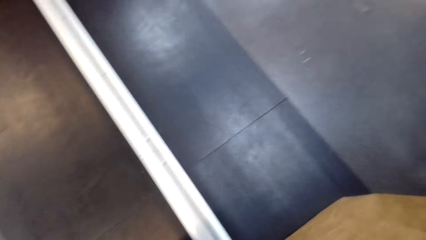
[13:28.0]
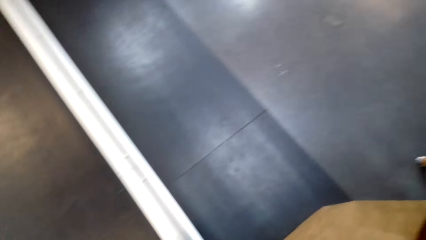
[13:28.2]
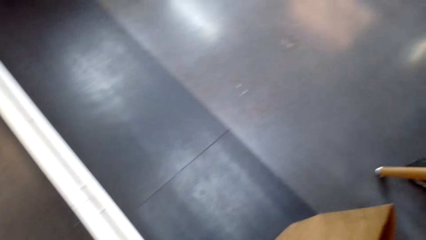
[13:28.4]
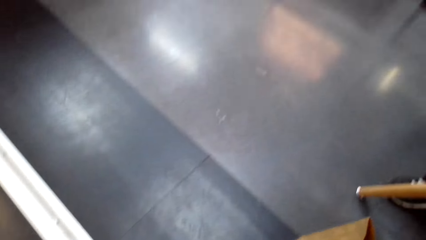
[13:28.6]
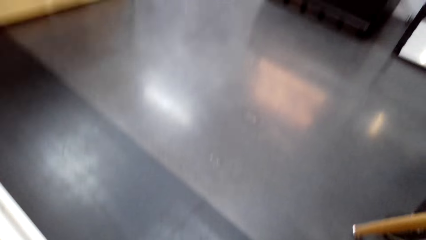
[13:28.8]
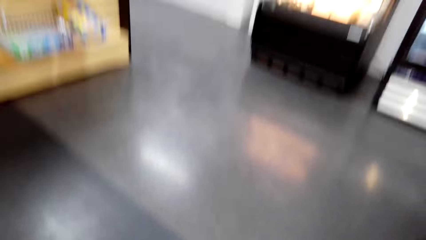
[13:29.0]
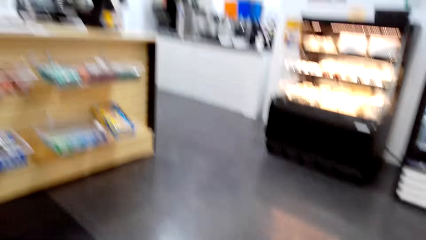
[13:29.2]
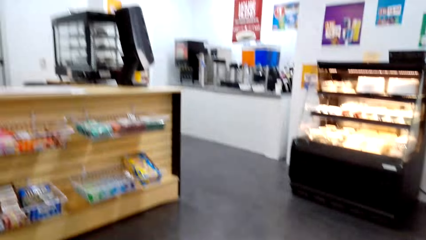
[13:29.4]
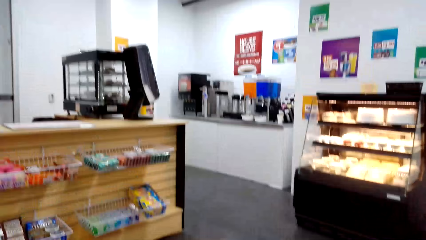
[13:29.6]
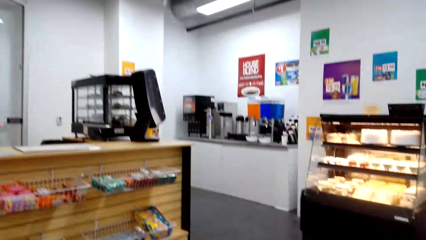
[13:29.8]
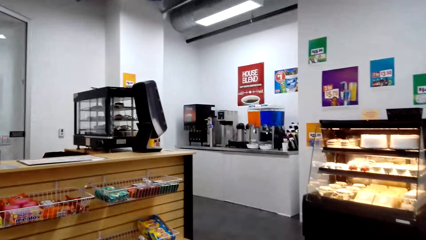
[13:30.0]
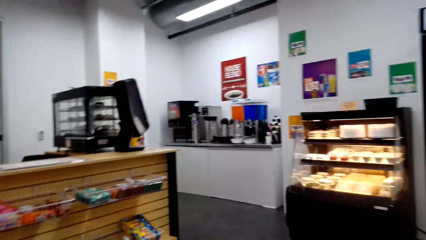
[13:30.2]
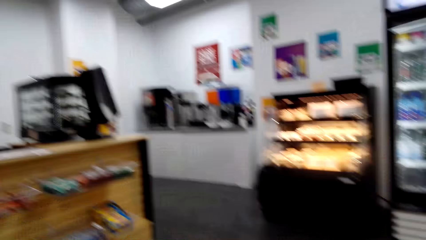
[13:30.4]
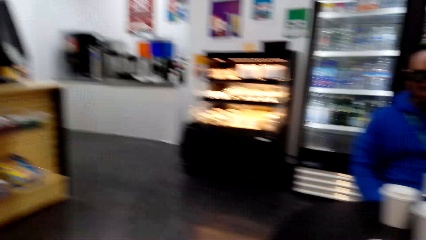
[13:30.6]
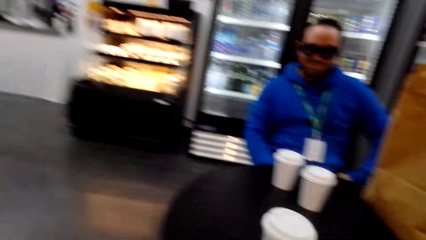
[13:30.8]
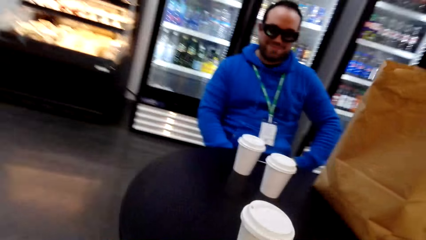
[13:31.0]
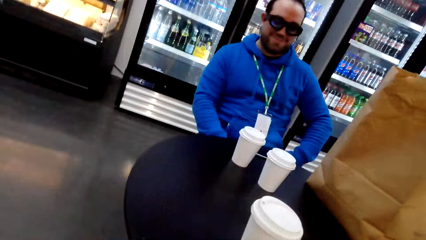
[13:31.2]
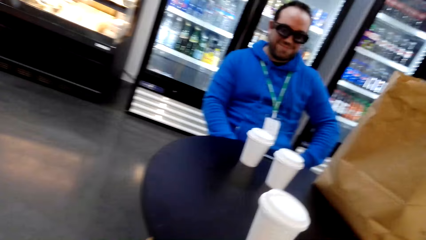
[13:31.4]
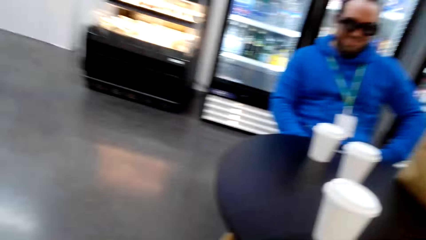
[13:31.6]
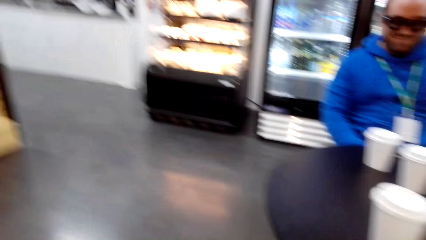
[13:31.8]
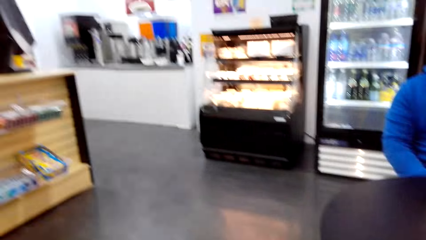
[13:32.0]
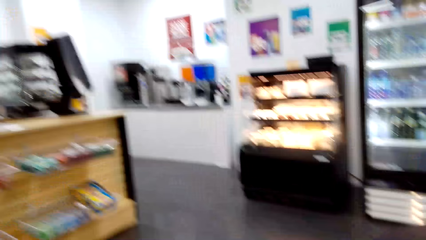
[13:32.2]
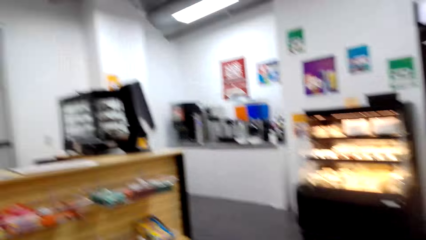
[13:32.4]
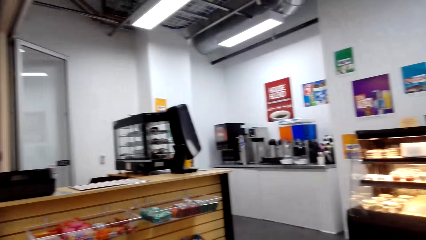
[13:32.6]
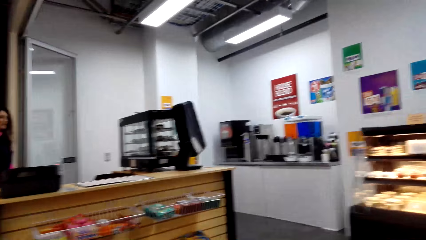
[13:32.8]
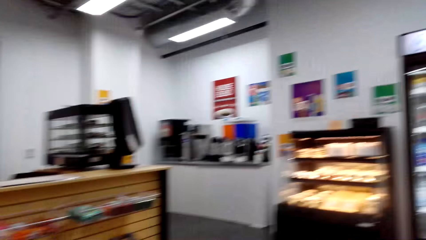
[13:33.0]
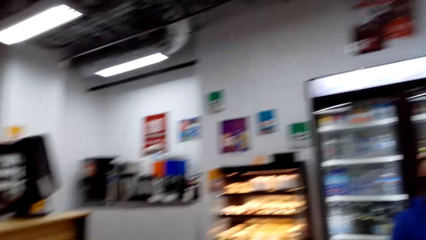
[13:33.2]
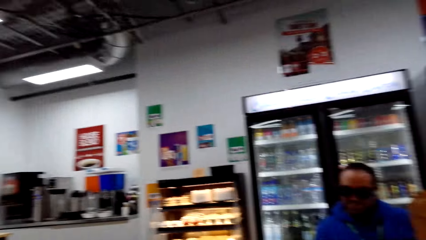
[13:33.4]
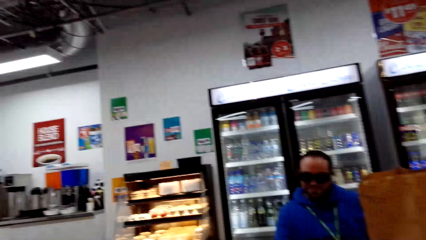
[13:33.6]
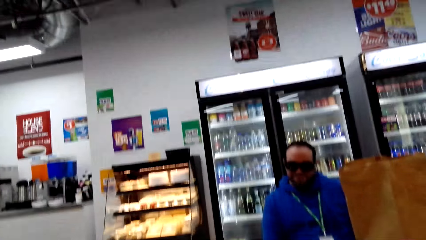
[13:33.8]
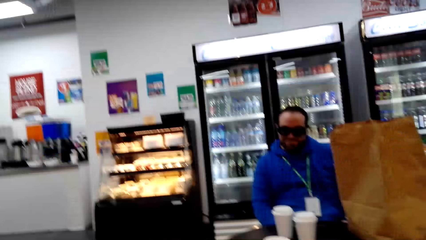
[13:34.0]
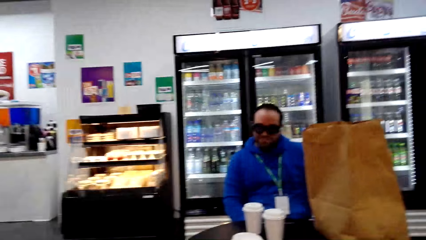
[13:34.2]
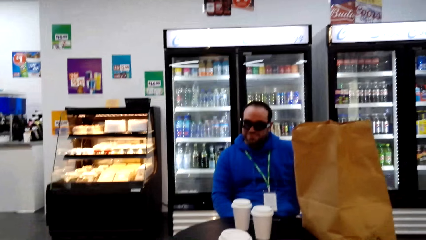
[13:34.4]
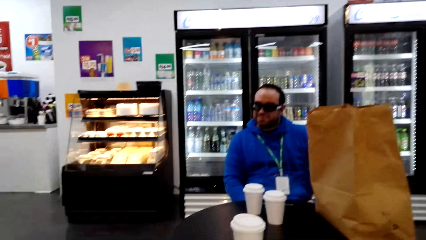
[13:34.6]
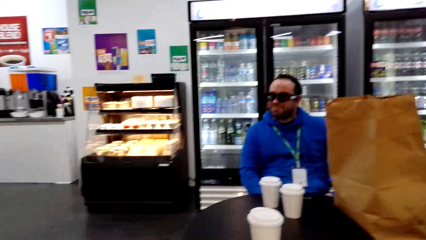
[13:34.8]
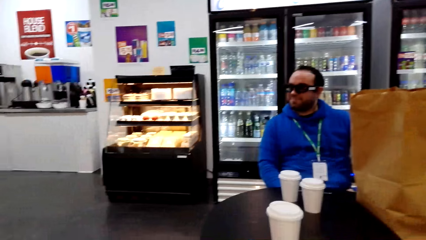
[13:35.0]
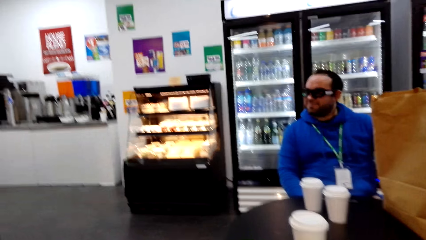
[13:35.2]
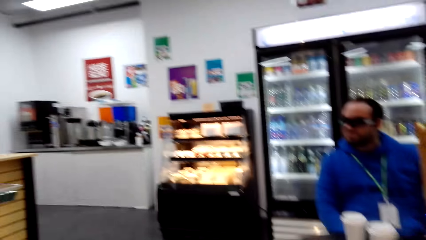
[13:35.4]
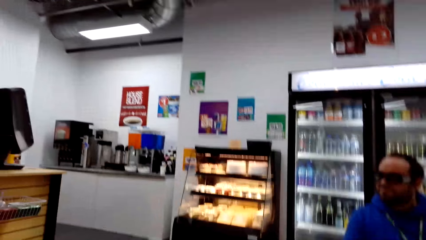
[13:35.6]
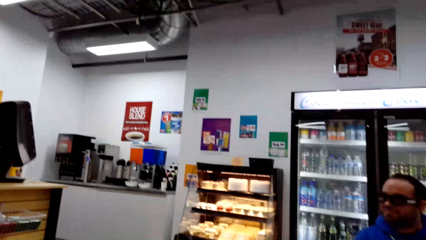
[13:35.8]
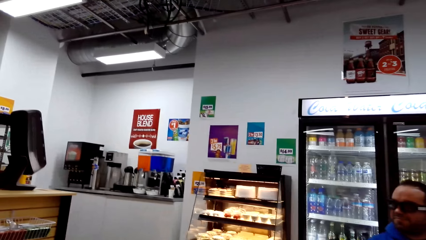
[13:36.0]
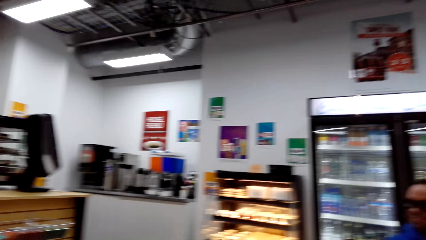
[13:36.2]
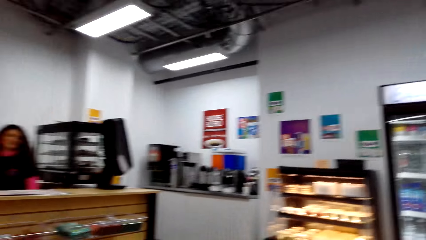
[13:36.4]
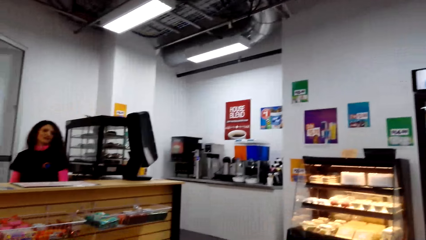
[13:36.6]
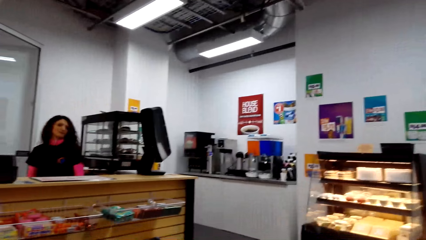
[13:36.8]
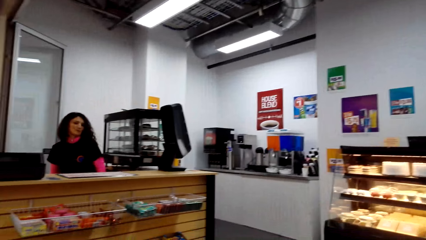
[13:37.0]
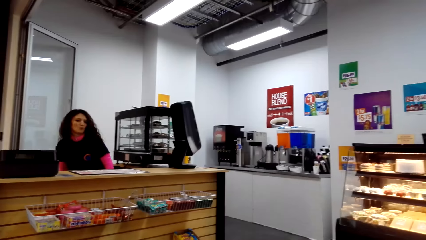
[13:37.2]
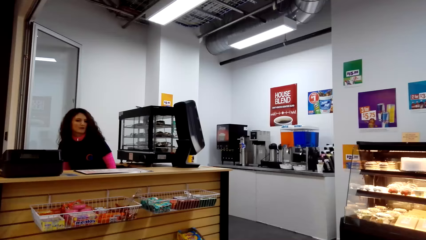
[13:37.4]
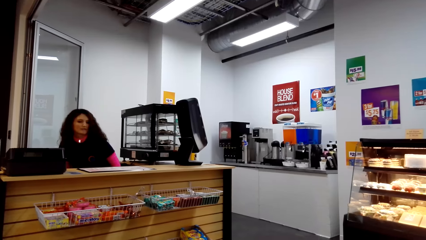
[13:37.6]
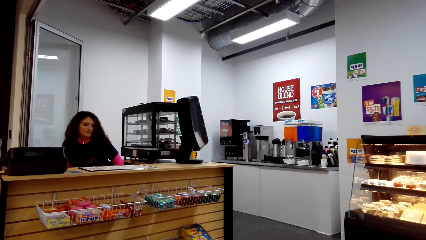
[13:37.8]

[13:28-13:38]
The camera wearer looks around.

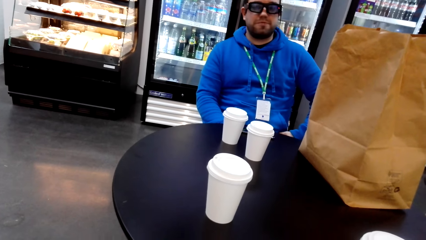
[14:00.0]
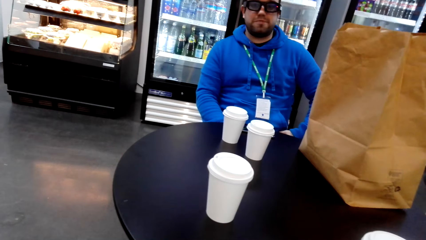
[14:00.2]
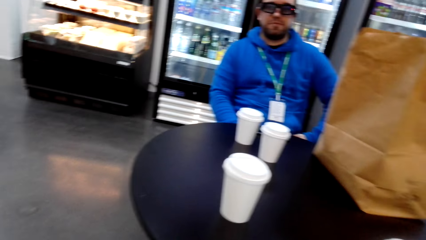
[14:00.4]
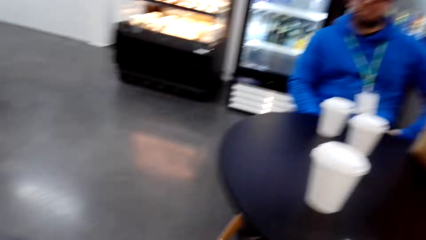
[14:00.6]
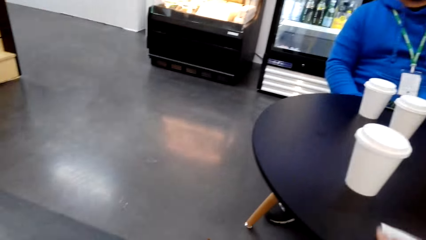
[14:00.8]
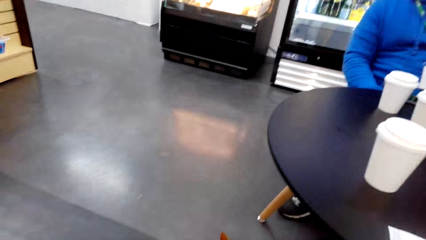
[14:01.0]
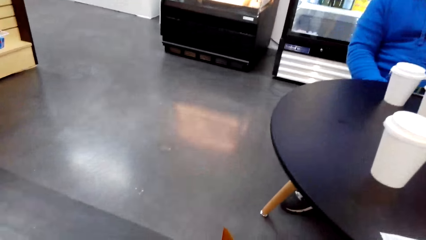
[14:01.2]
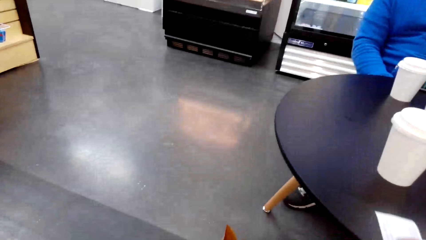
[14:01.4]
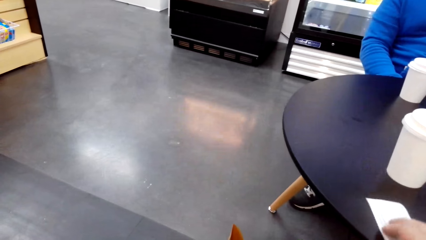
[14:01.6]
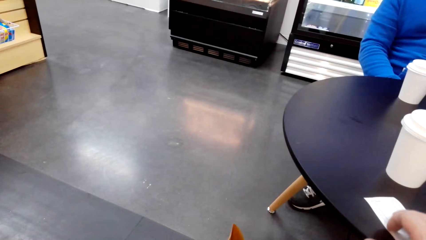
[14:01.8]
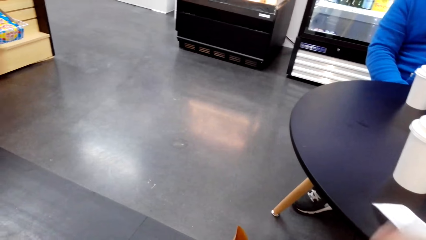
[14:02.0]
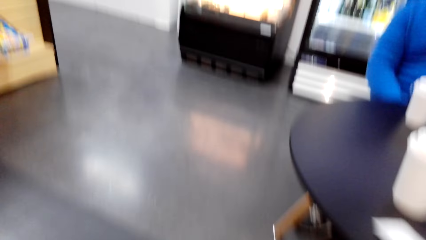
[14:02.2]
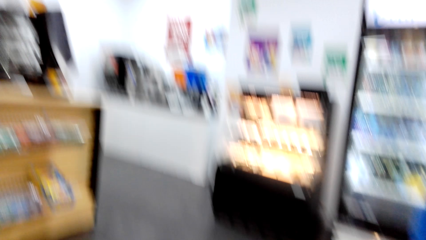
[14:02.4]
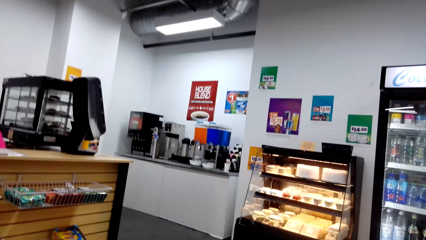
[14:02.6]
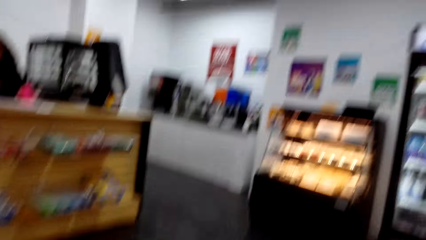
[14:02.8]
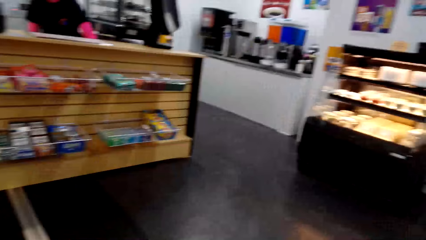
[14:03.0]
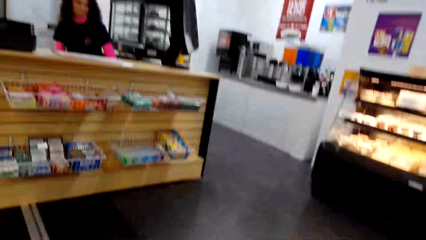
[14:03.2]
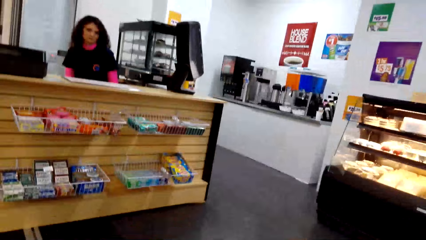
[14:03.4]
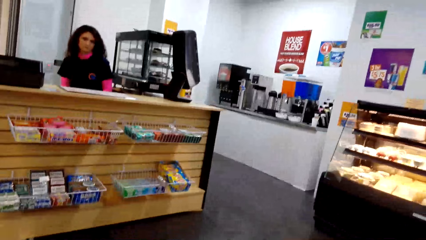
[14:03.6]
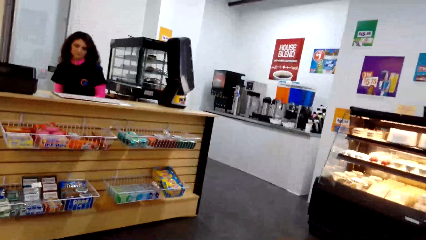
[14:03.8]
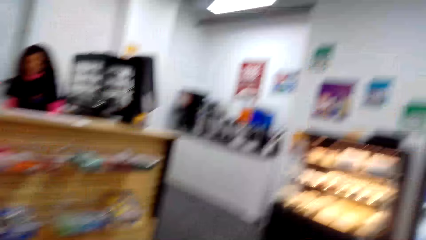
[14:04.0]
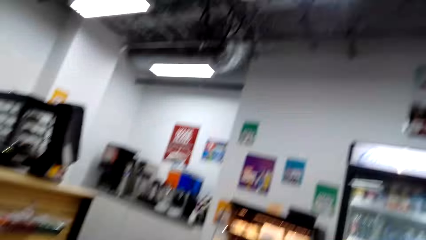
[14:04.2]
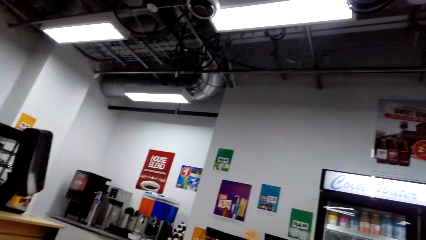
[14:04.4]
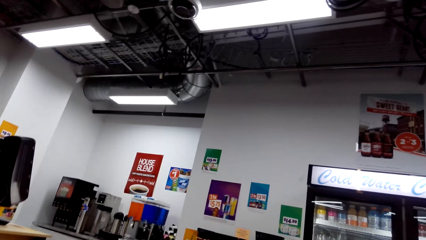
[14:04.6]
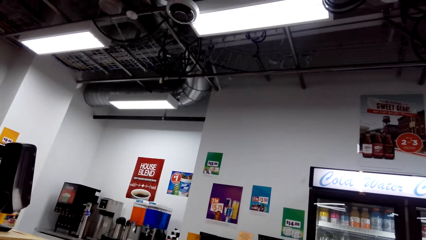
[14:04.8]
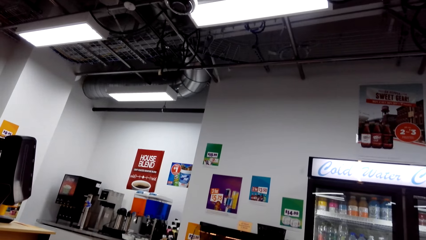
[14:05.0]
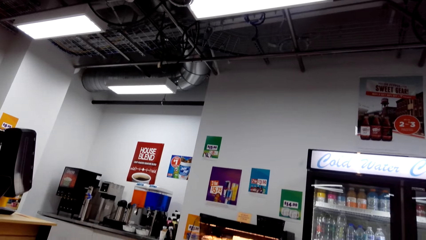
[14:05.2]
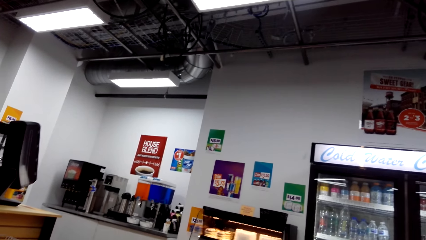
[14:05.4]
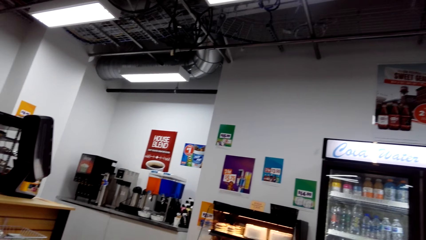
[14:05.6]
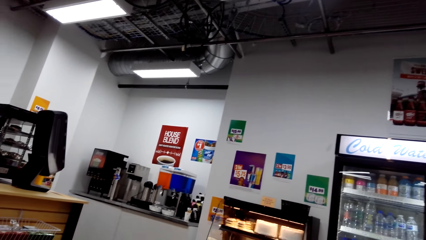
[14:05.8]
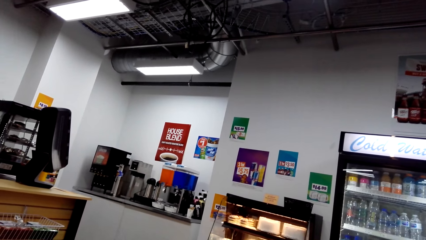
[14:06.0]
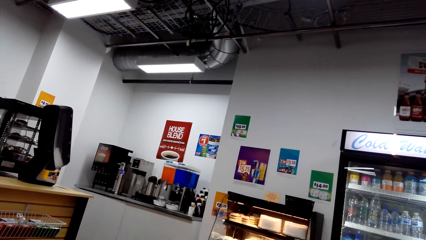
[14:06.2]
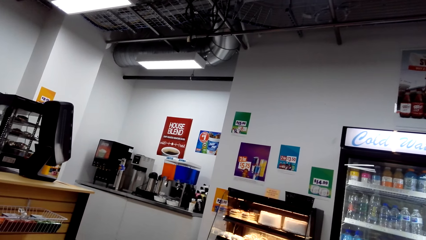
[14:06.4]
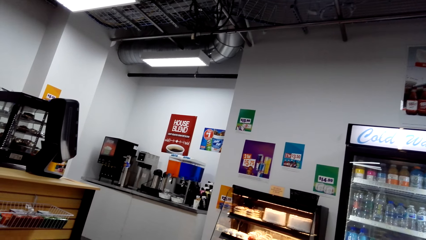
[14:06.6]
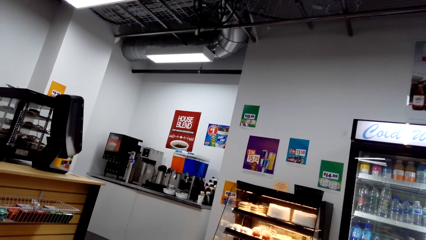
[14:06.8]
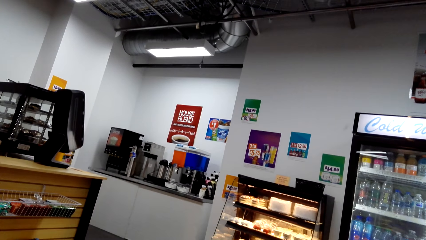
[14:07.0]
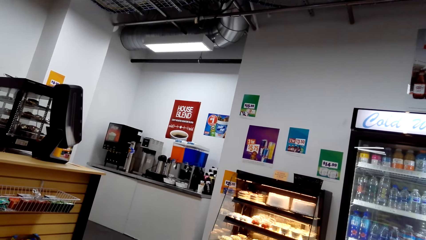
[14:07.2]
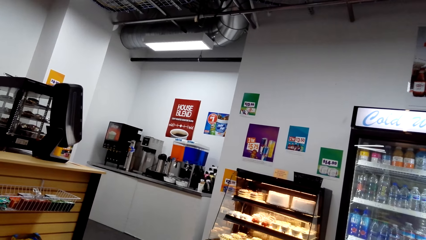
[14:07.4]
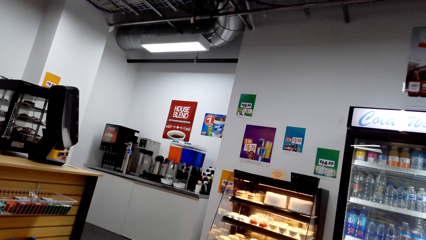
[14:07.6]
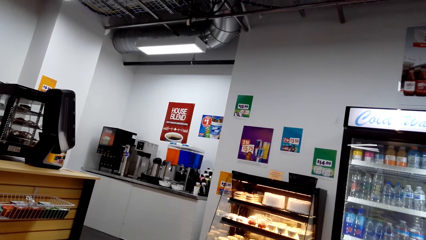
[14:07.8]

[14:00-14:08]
The camera wearer puts a receipt on the table. They look around. They turn around the room. They look around.
